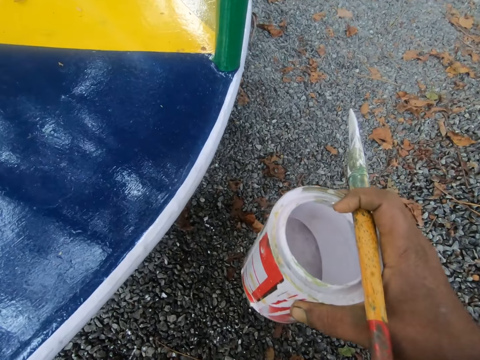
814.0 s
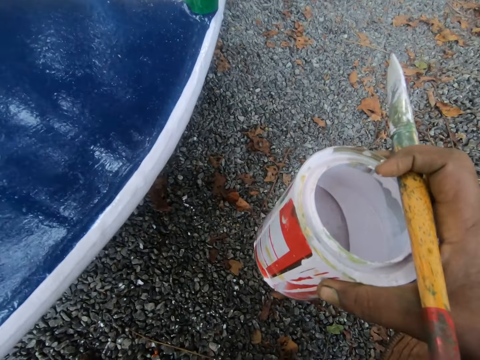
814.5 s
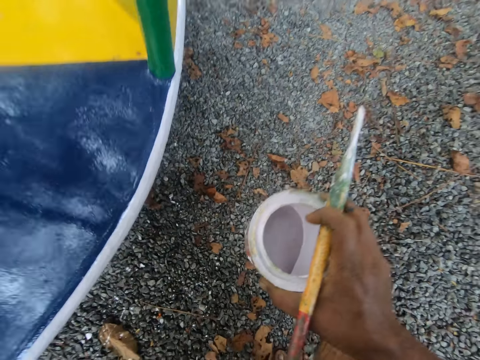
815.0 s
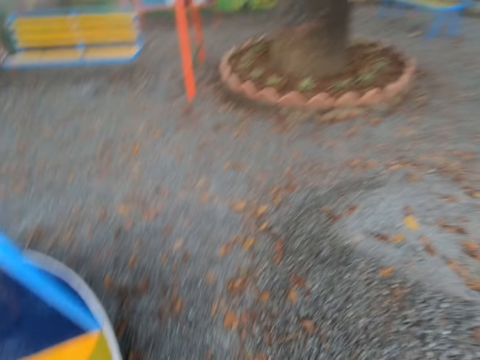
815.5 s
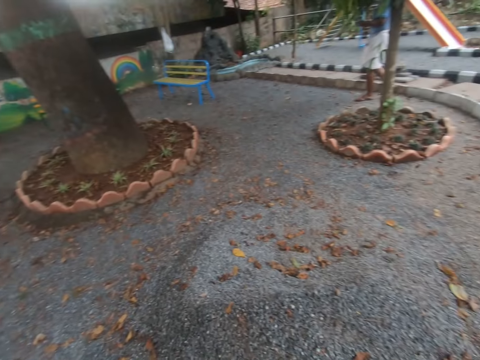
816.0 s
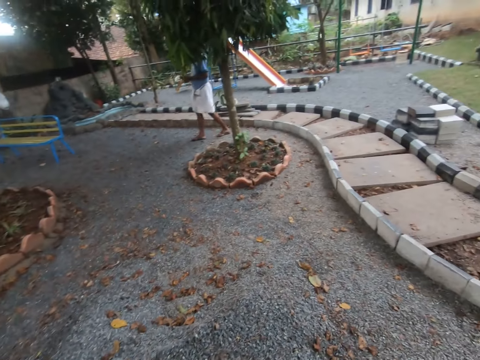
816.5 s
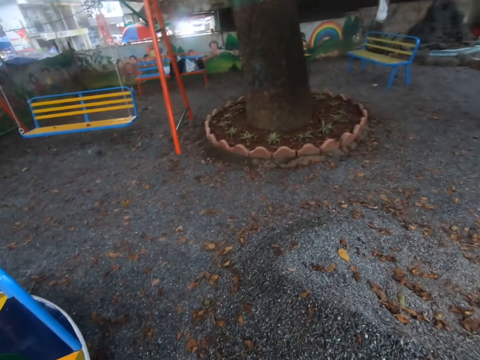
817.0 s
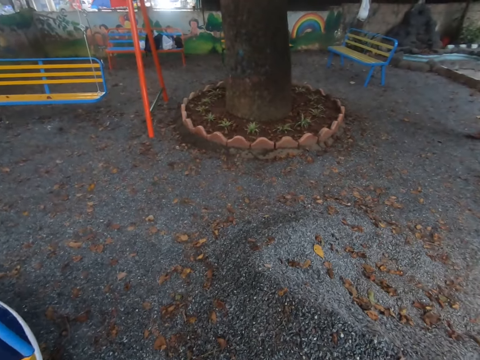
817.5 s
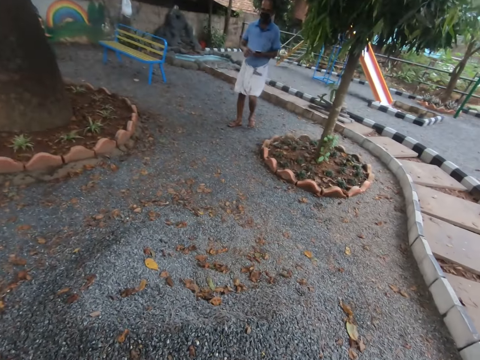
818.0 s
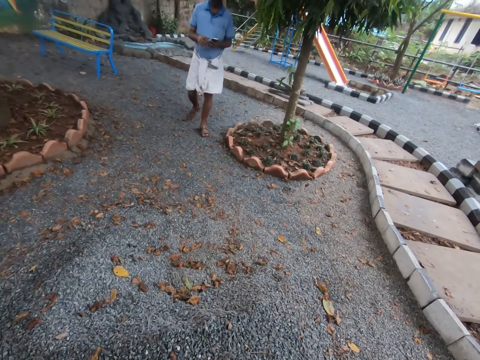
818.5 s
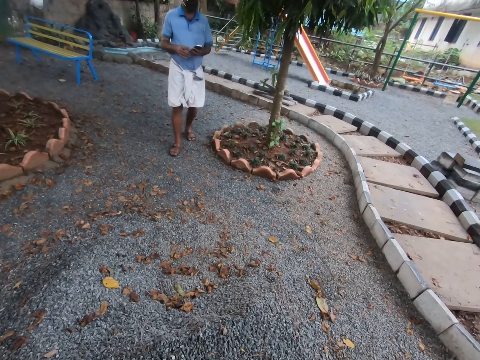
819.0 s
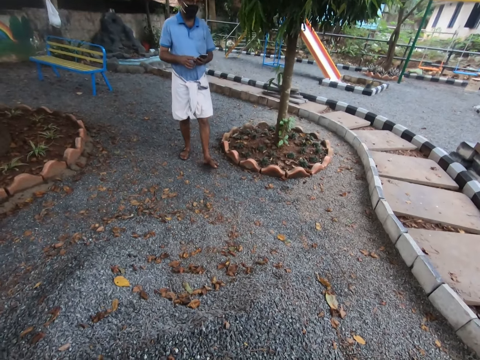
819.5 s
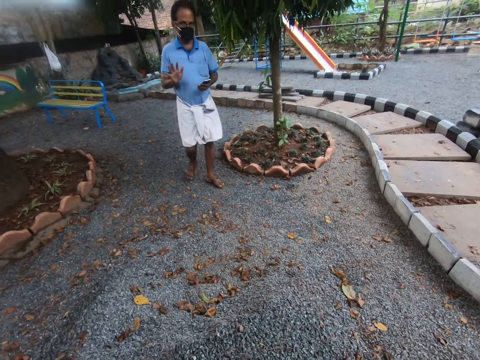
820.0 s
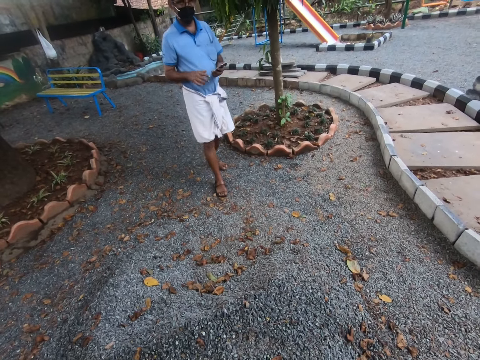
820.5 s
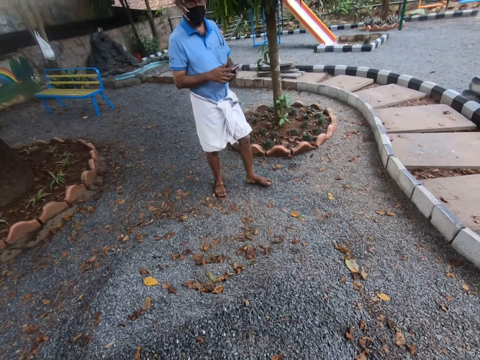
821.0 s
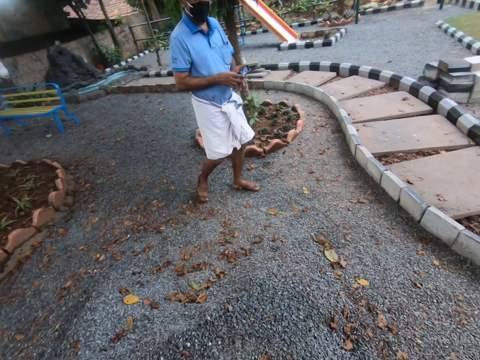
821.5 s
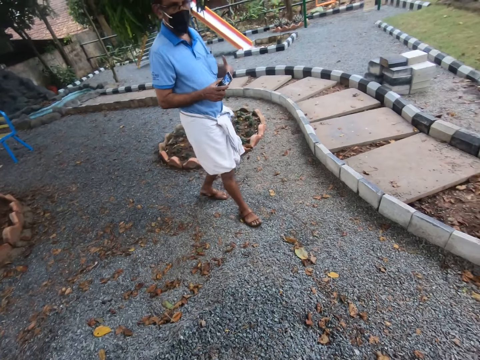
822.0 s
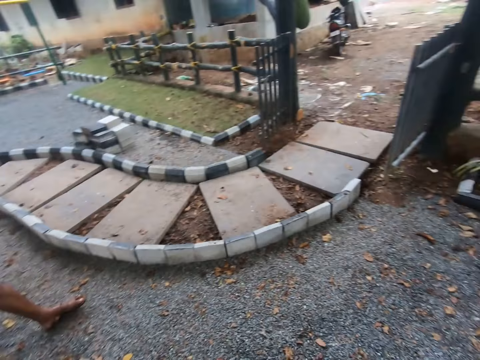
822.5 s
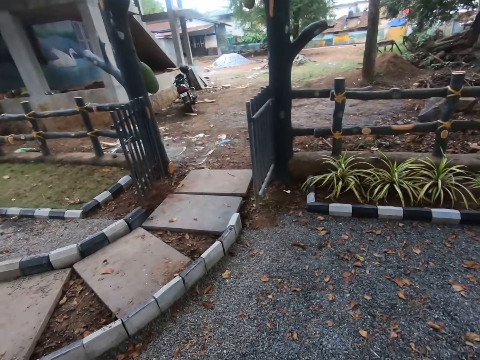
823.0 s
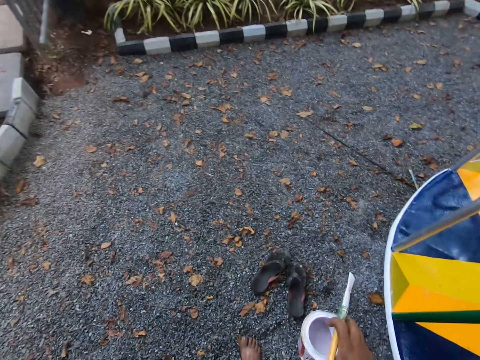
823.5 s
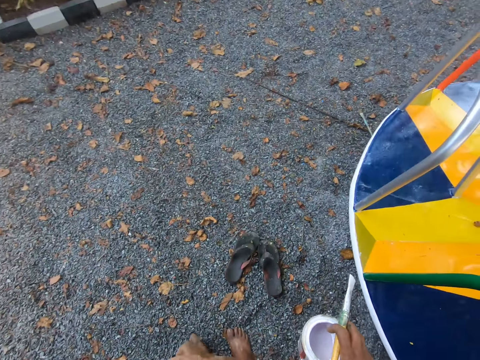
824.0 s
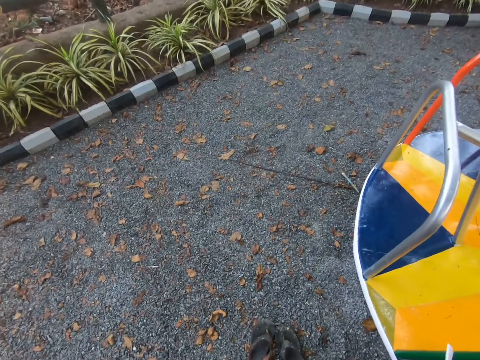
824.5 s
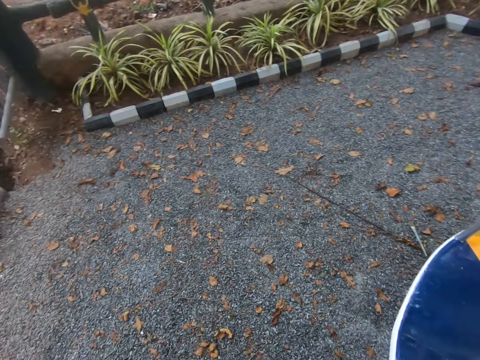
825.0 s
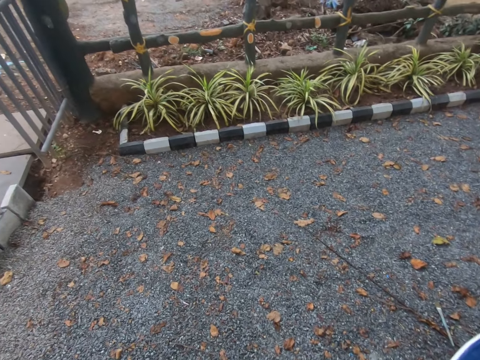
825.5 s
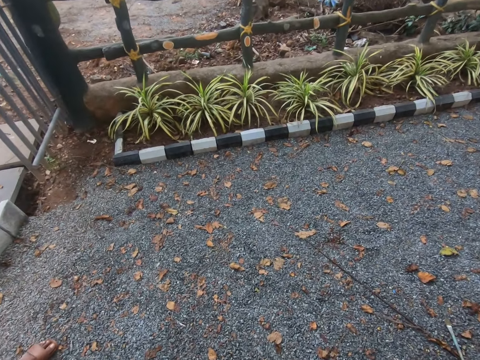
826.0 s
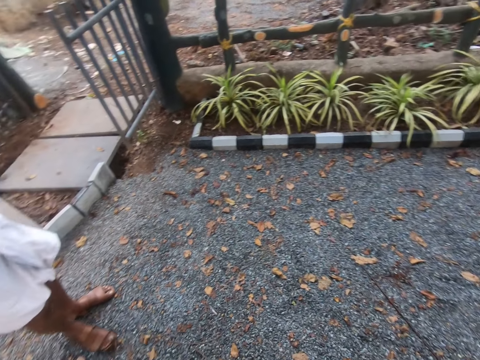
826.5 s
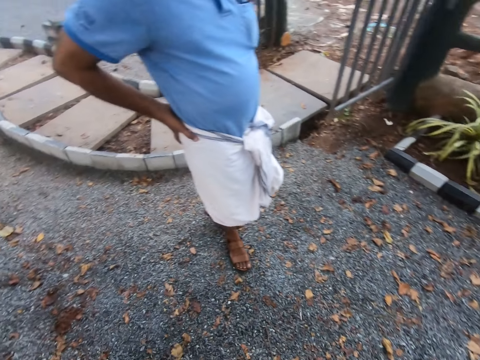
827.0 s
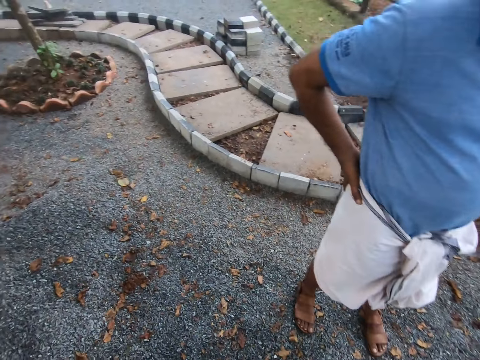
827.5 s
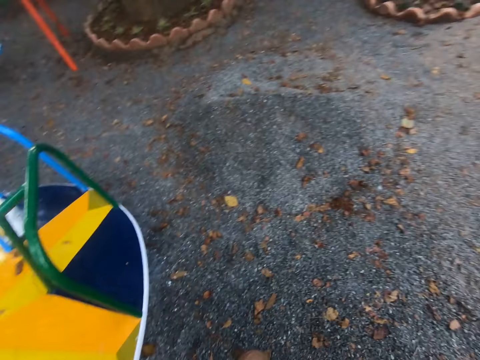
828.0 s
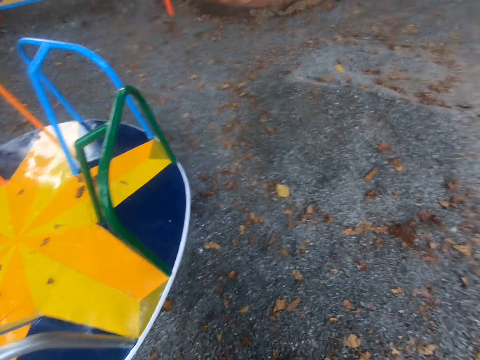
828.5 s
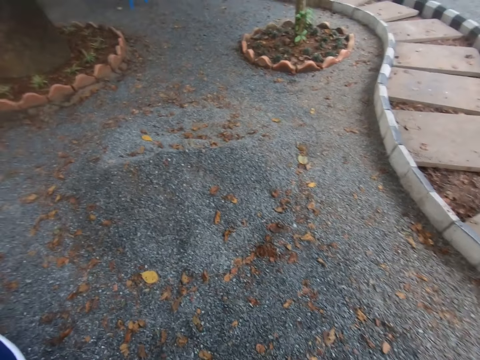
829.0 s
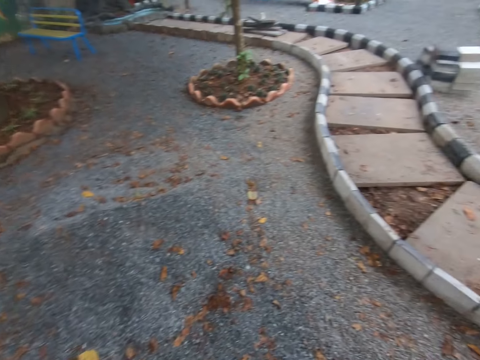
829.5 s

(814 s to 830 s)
The camera wearer interacts with a man. A person walks to the camera wearer. The person converses with the camera wearer. The camera wearer wears a pair of slippers on the ground. The man talks to the camera wearer closer to him. The camera wearer discusses with the man in the compound. He carries the paint container in the compound.

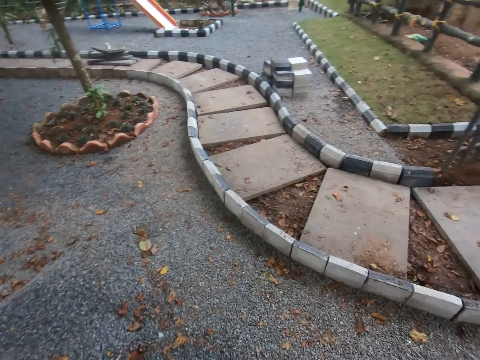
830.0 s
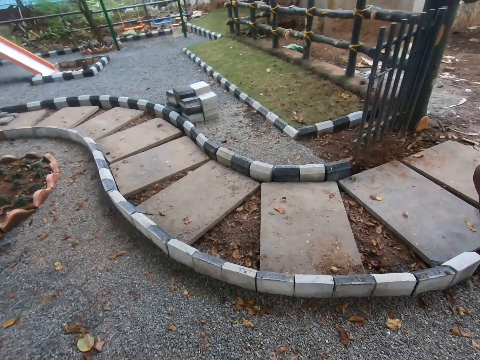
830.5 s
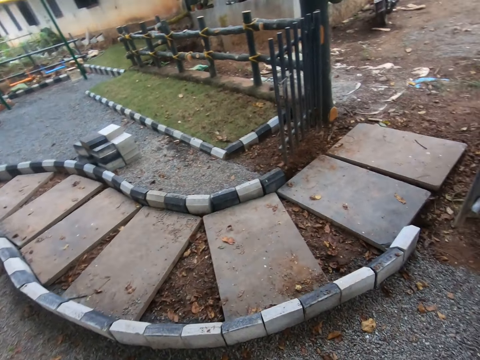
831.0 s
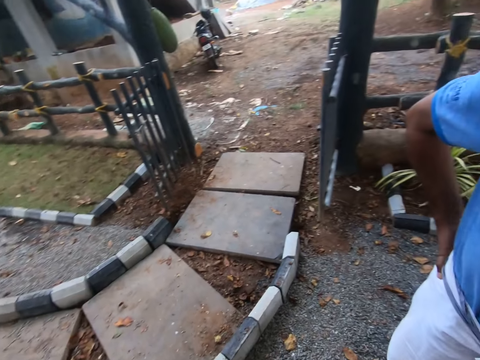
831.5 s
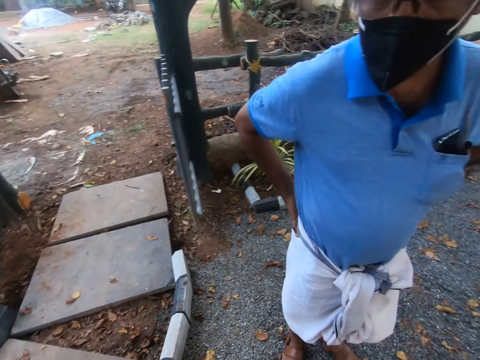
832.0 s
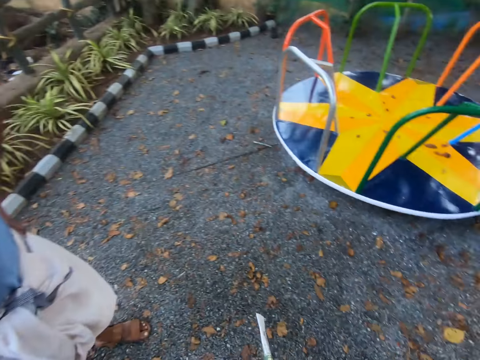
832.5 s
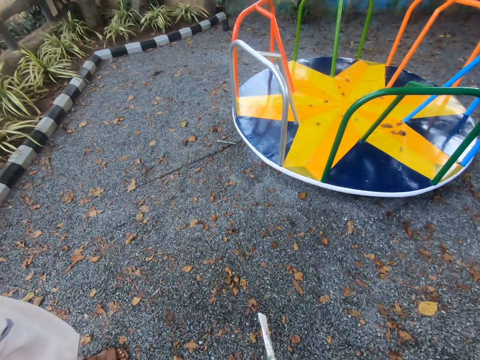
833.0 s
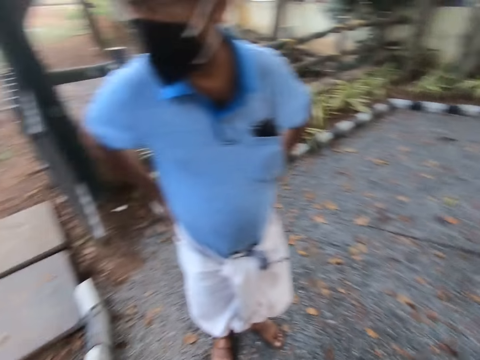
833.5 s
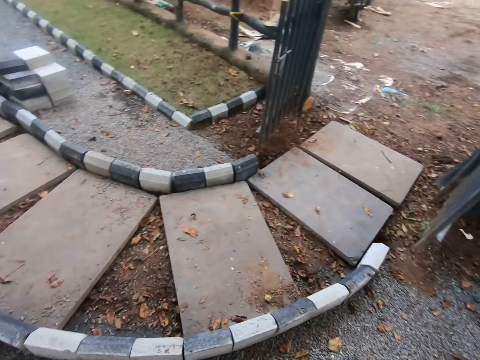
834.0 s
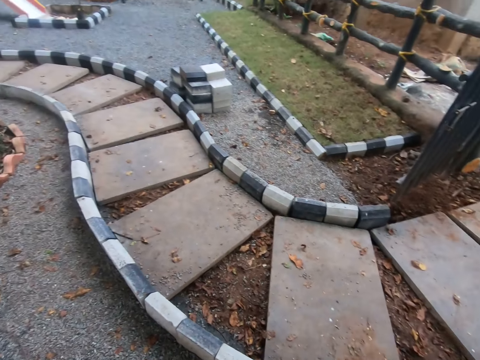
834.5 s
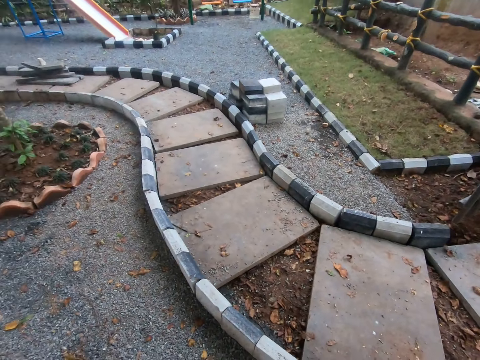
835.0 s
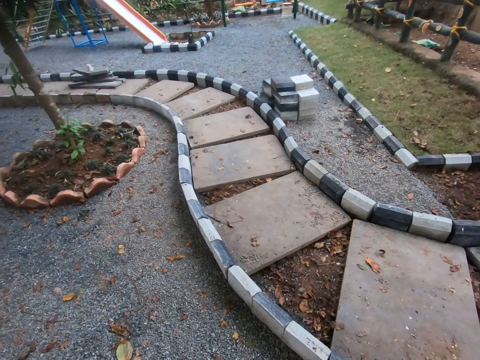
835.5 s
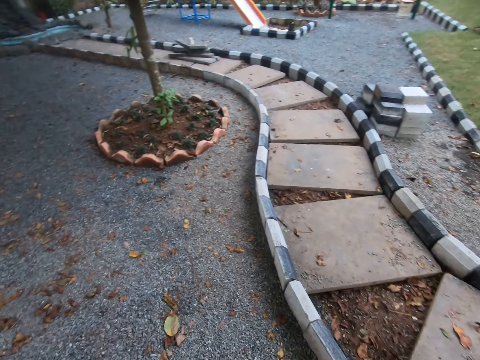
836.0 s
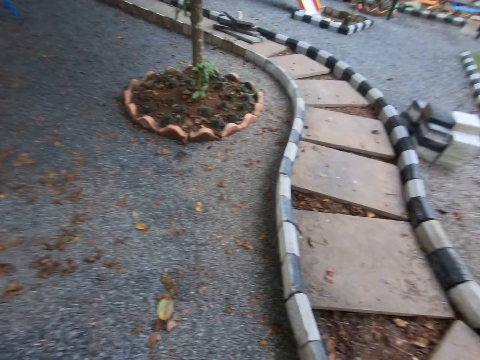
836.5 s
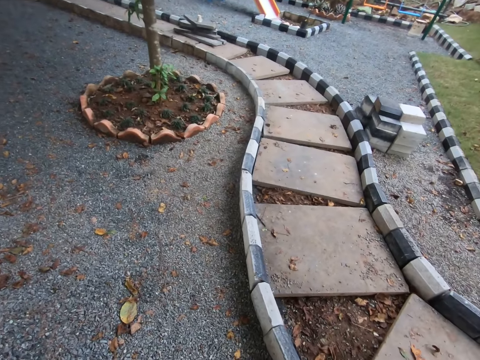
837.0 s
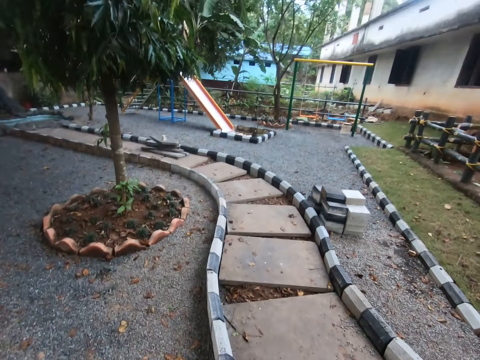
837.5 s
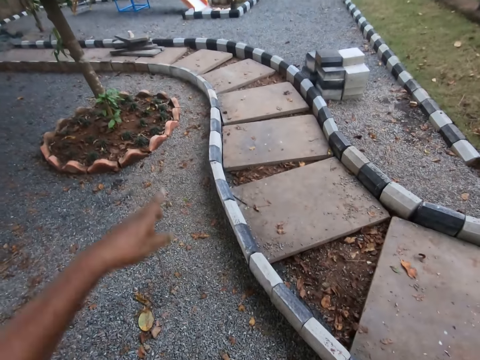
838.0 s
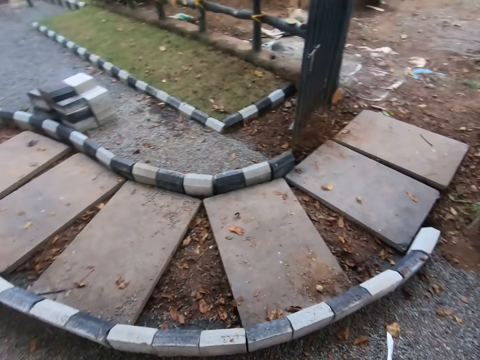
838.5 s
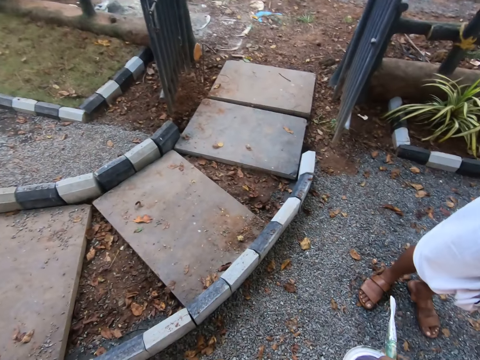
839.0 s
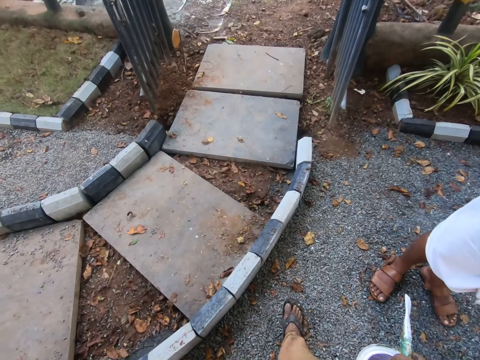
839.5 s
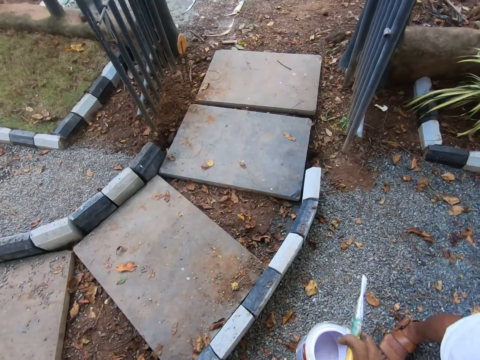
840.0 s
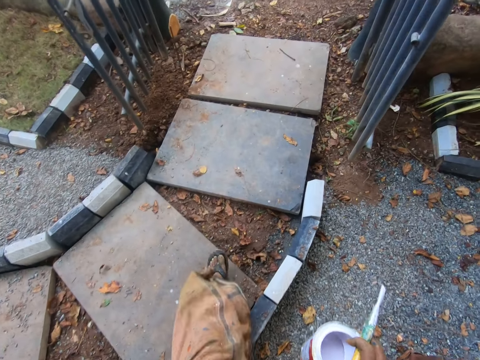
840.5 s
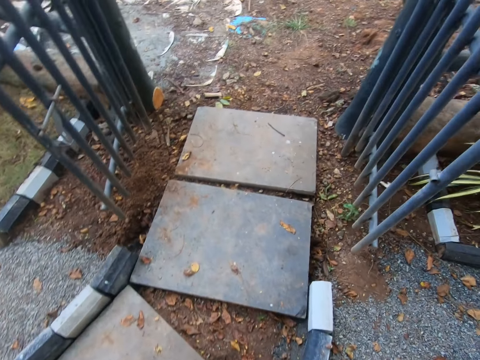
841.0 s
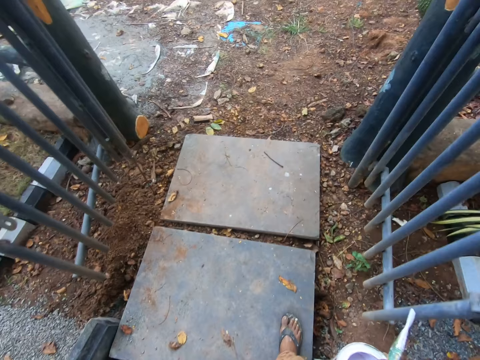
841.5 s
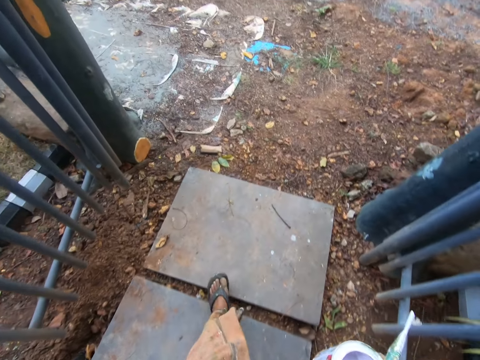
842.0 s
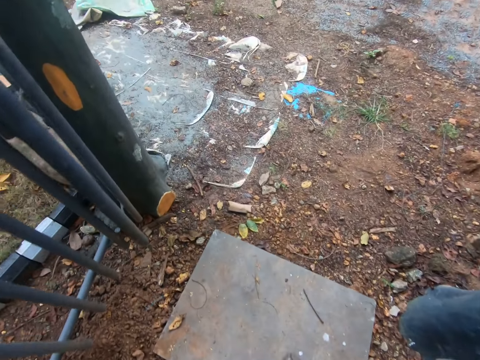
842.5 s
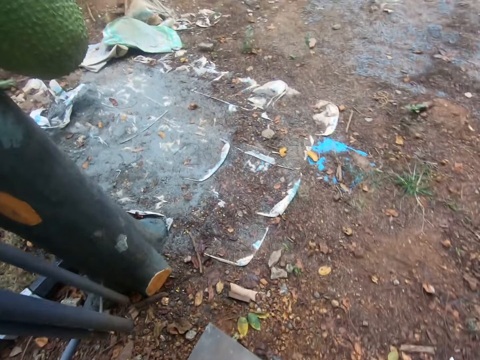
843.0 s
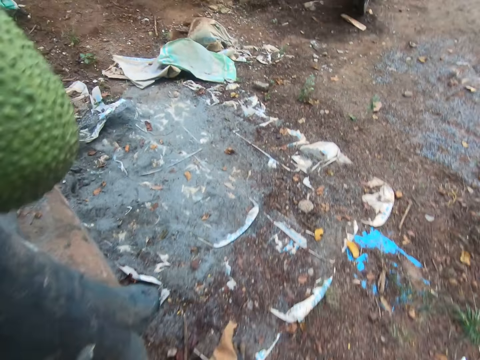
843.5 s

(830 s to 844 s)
The camera wearer stares around. They point in the compound, carry the paint container, and walk towards a building in the compound.
